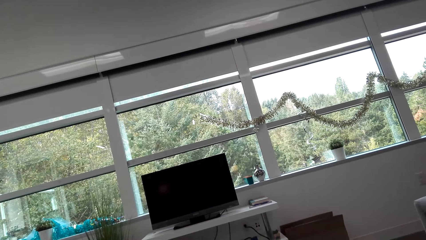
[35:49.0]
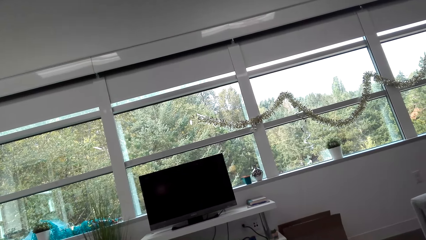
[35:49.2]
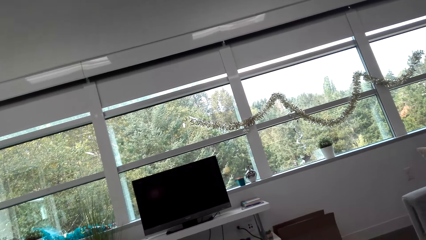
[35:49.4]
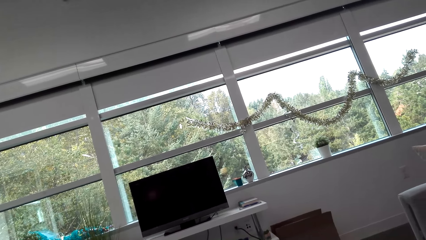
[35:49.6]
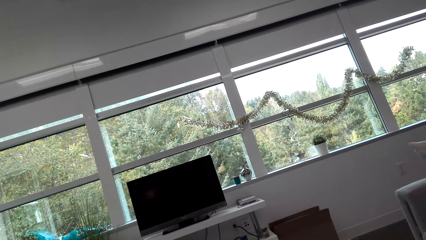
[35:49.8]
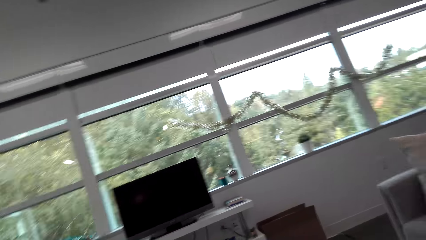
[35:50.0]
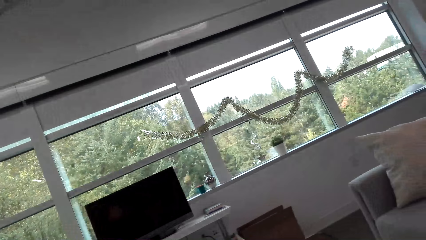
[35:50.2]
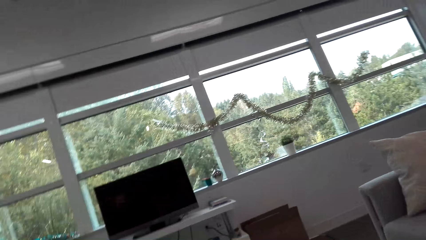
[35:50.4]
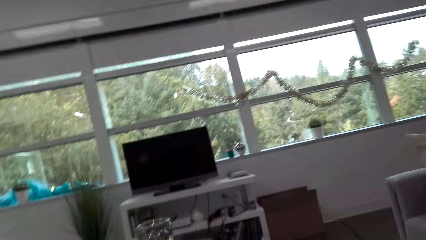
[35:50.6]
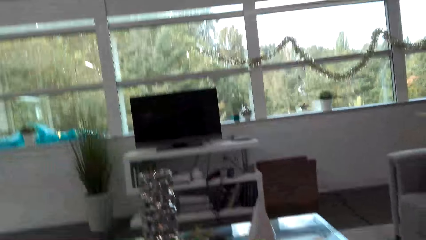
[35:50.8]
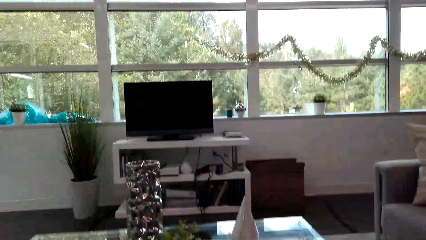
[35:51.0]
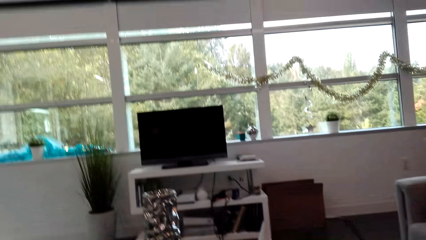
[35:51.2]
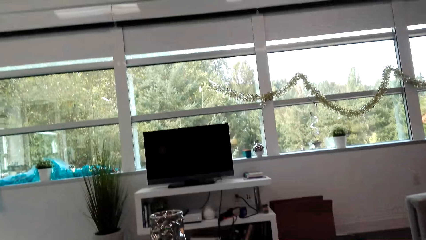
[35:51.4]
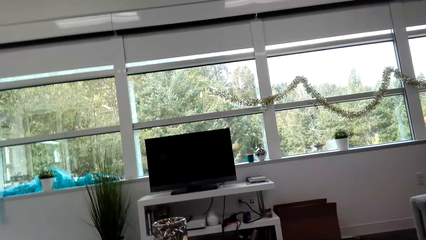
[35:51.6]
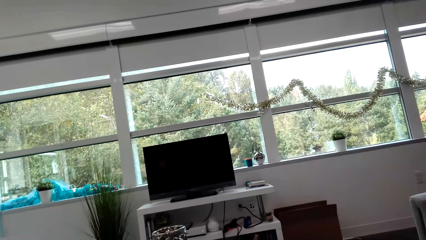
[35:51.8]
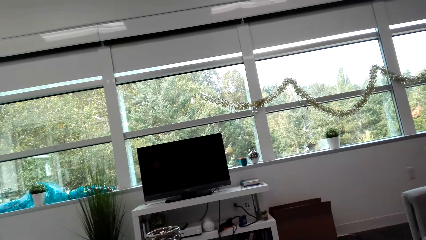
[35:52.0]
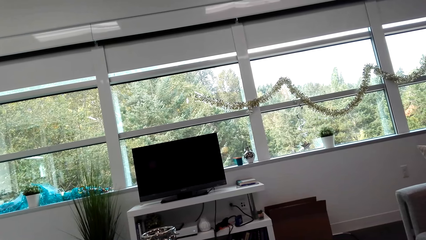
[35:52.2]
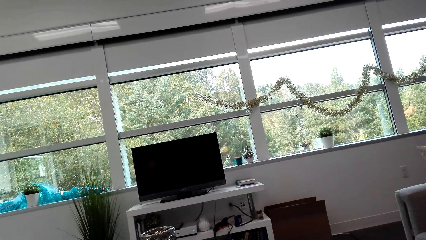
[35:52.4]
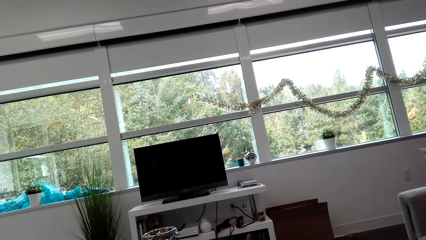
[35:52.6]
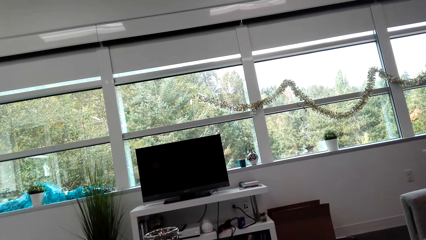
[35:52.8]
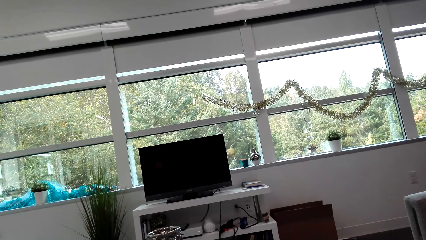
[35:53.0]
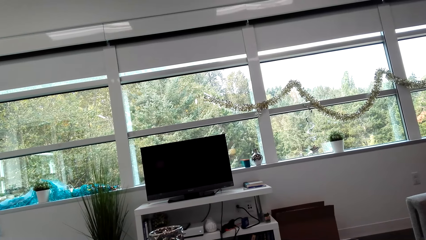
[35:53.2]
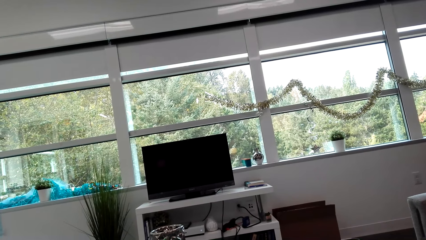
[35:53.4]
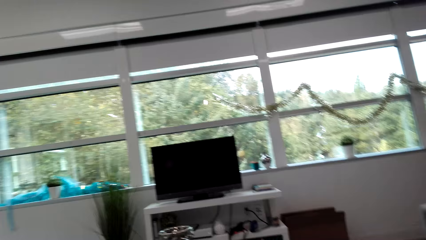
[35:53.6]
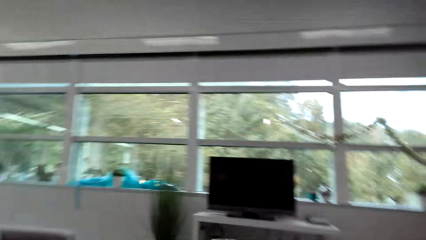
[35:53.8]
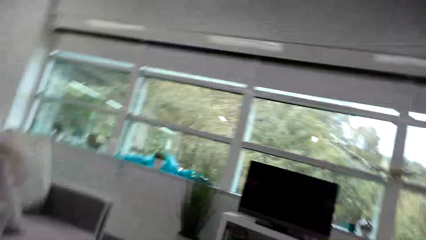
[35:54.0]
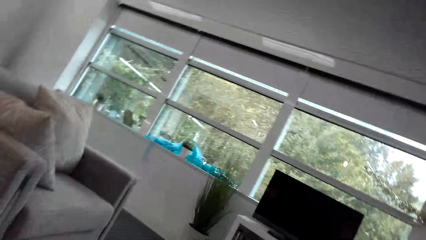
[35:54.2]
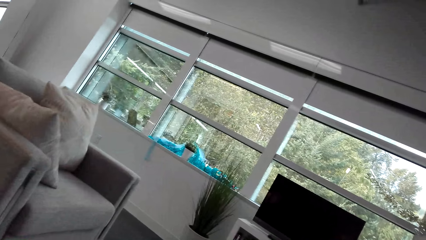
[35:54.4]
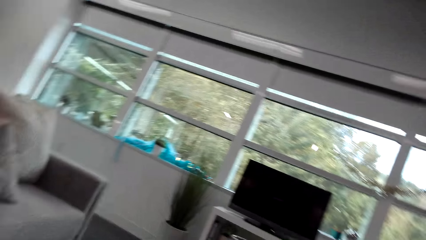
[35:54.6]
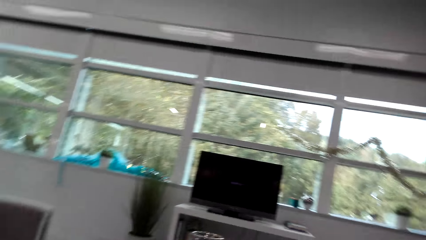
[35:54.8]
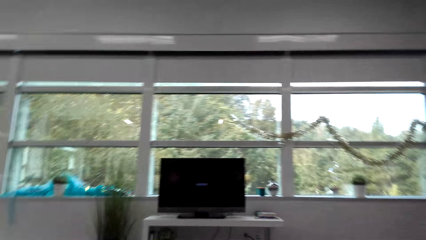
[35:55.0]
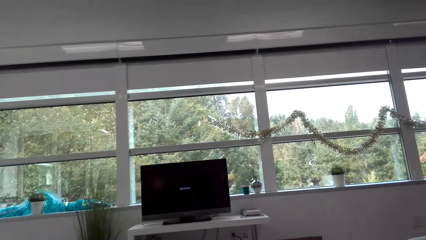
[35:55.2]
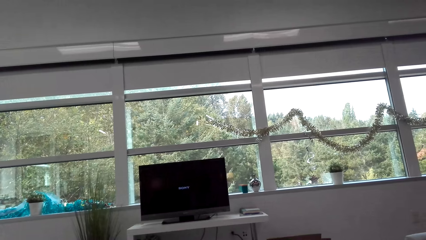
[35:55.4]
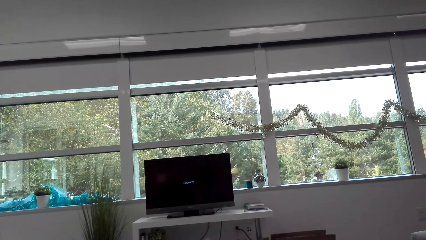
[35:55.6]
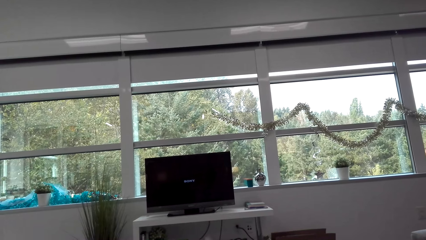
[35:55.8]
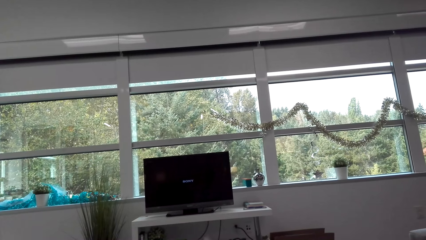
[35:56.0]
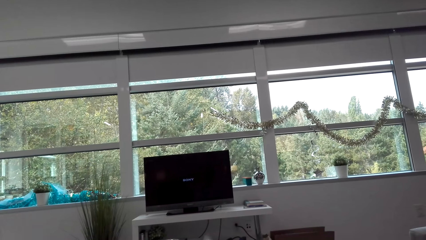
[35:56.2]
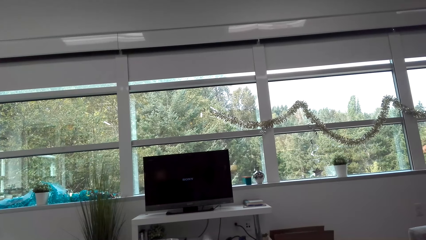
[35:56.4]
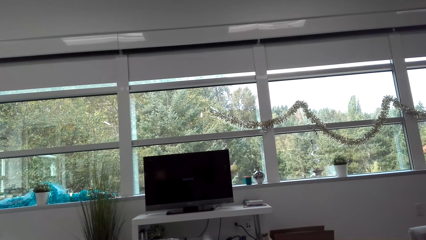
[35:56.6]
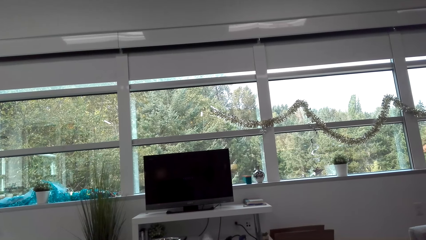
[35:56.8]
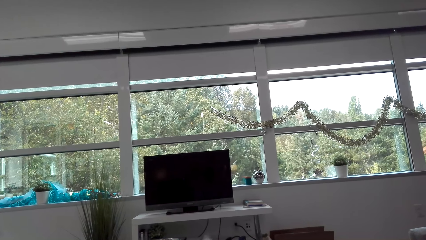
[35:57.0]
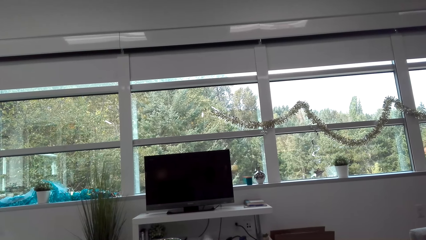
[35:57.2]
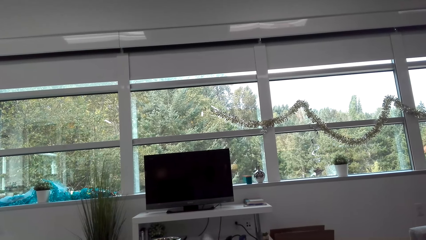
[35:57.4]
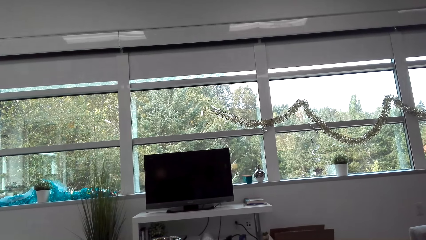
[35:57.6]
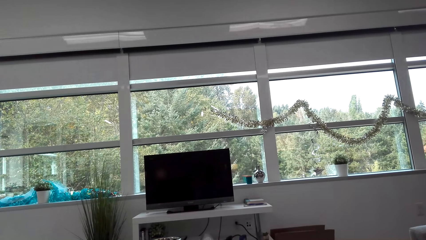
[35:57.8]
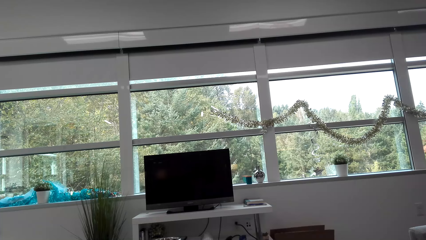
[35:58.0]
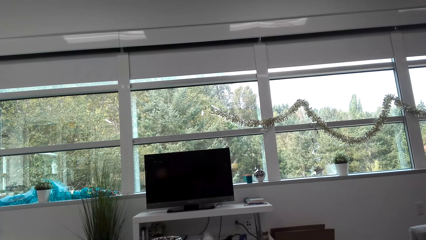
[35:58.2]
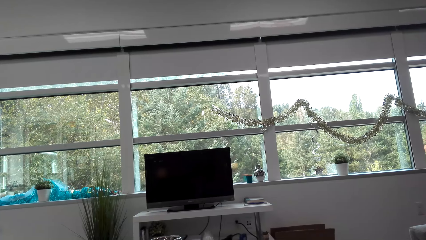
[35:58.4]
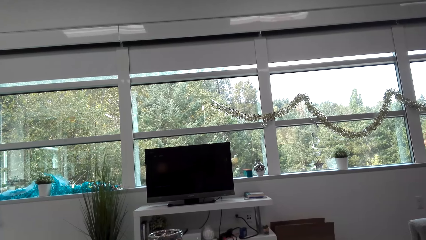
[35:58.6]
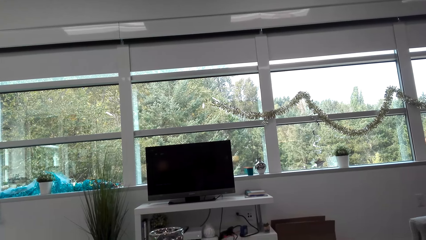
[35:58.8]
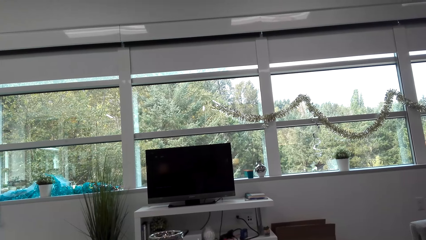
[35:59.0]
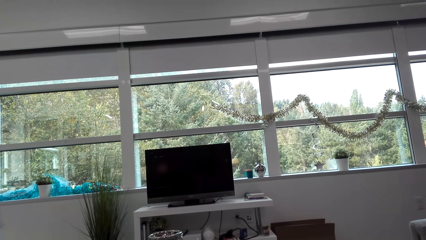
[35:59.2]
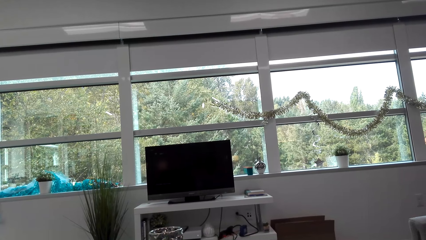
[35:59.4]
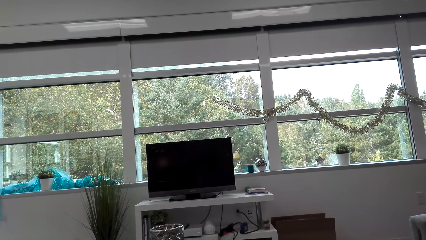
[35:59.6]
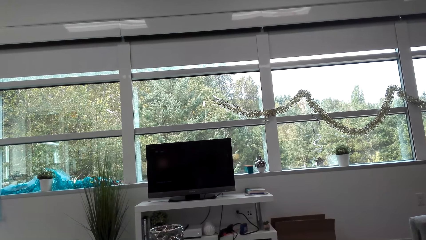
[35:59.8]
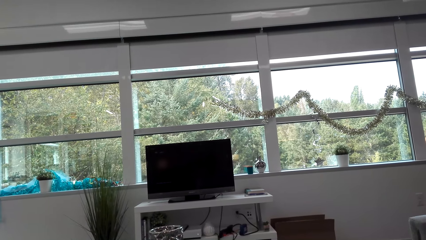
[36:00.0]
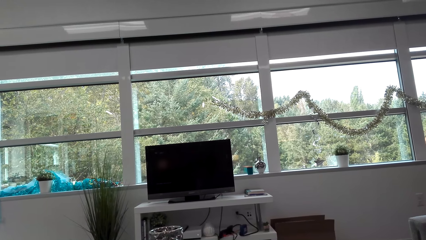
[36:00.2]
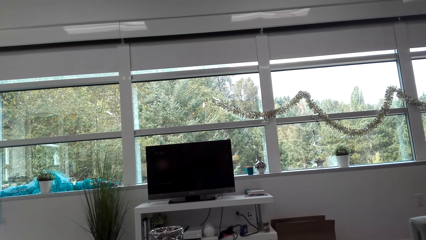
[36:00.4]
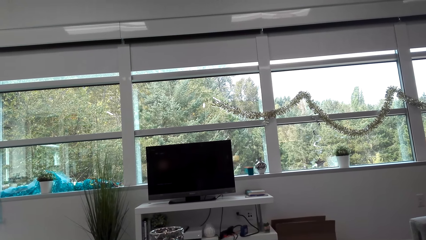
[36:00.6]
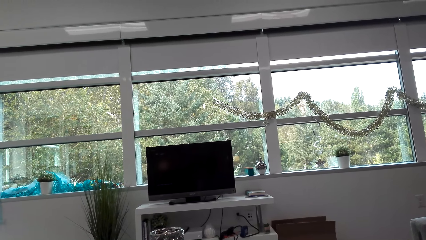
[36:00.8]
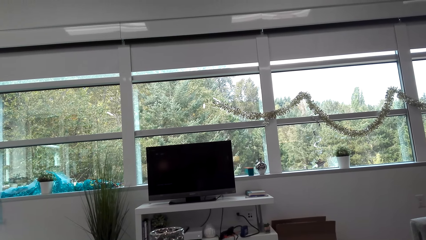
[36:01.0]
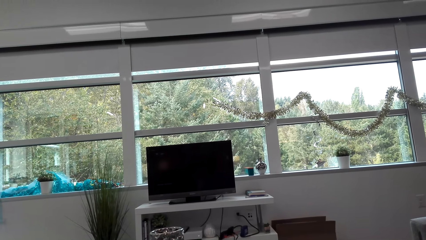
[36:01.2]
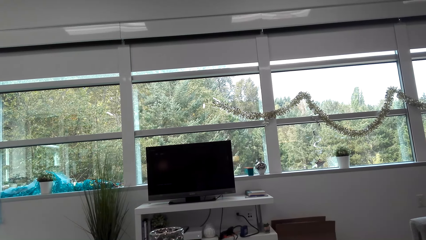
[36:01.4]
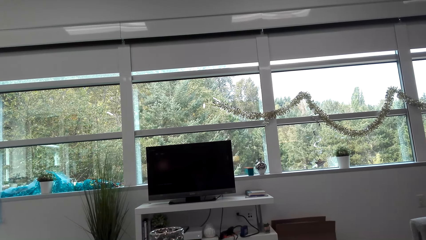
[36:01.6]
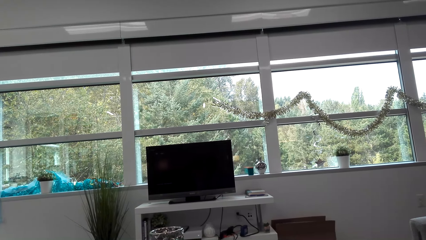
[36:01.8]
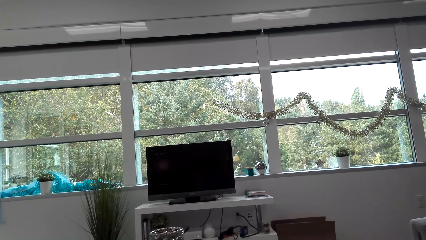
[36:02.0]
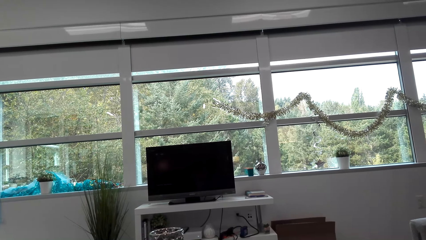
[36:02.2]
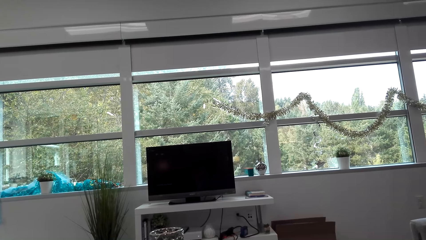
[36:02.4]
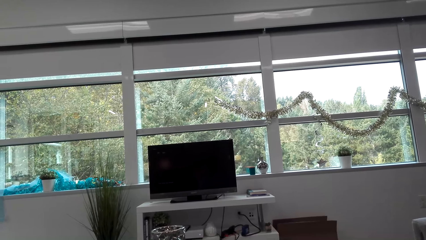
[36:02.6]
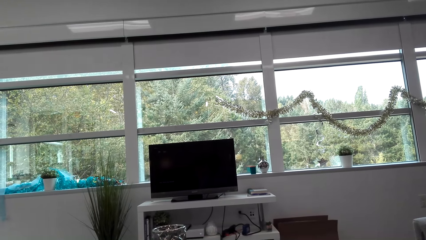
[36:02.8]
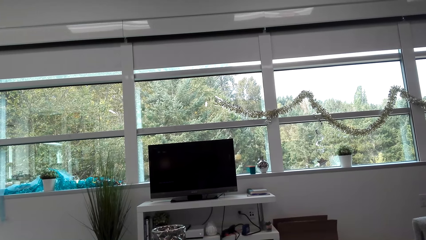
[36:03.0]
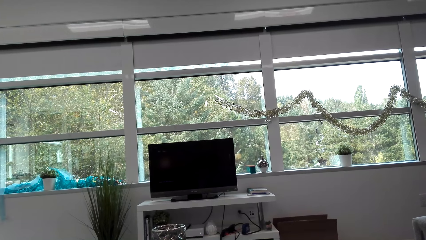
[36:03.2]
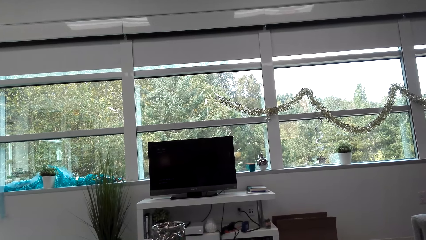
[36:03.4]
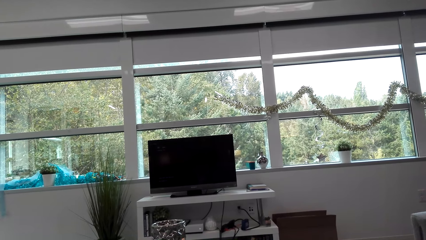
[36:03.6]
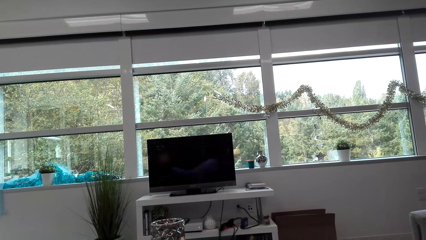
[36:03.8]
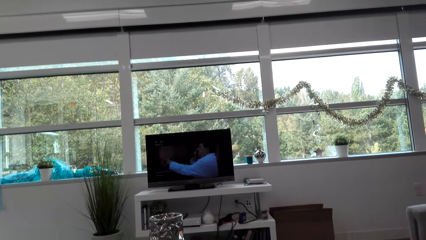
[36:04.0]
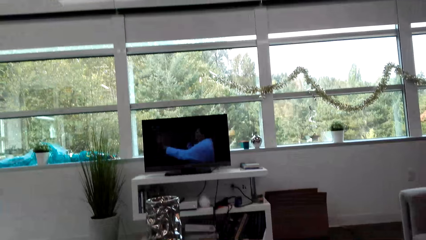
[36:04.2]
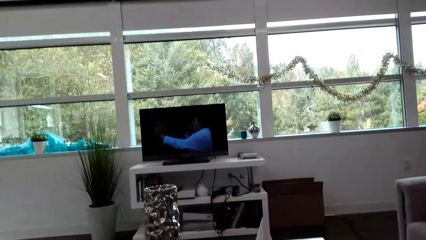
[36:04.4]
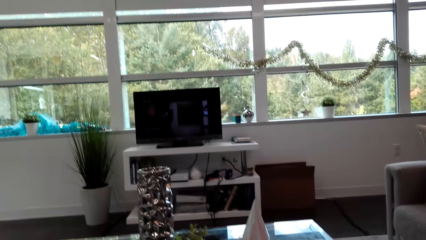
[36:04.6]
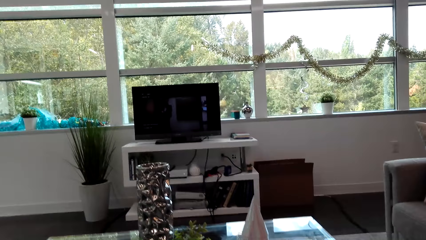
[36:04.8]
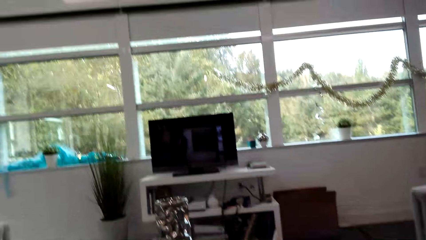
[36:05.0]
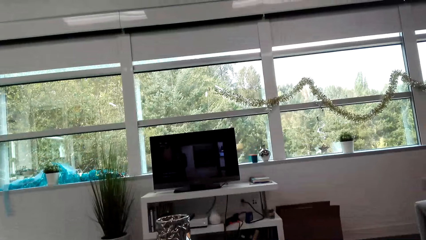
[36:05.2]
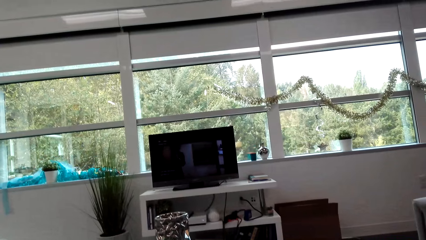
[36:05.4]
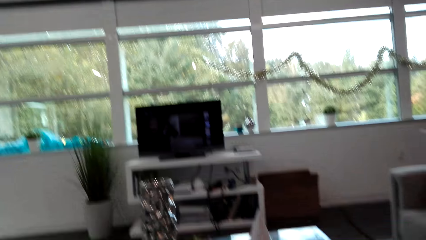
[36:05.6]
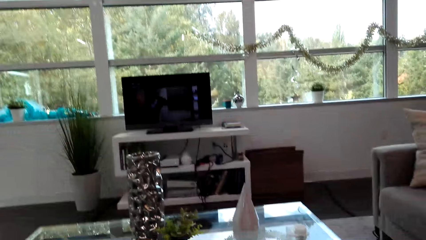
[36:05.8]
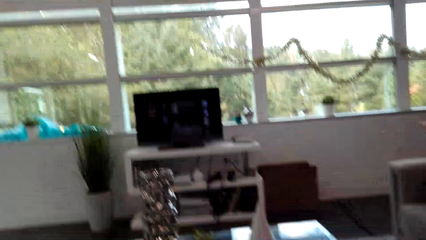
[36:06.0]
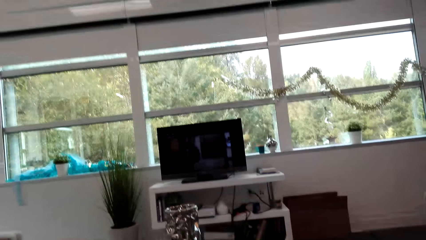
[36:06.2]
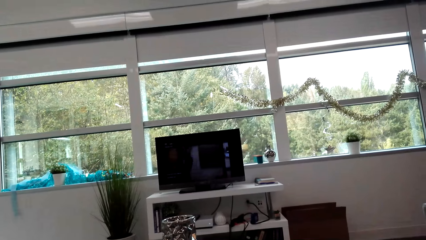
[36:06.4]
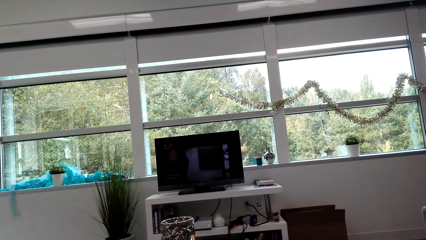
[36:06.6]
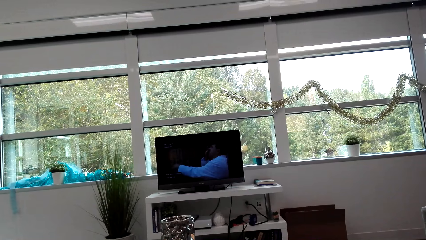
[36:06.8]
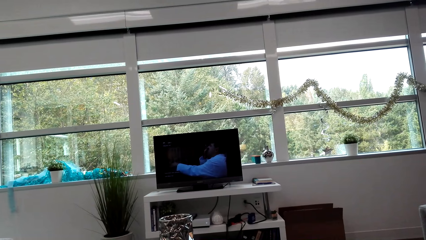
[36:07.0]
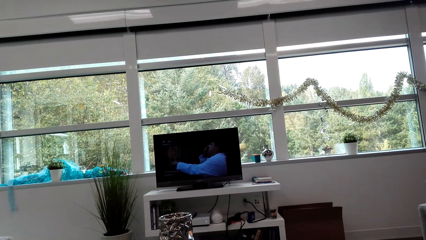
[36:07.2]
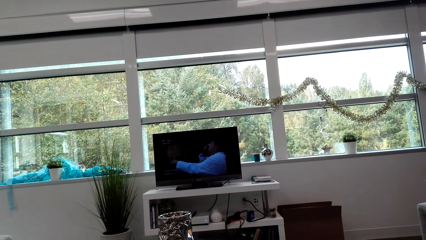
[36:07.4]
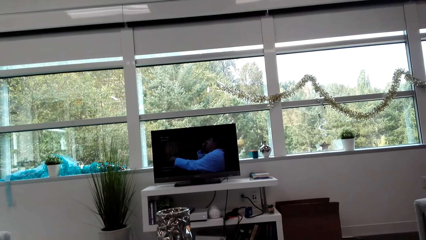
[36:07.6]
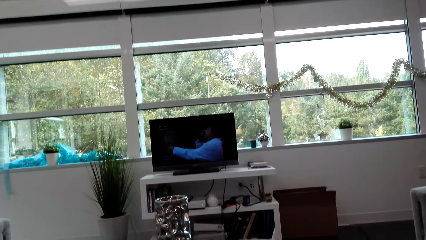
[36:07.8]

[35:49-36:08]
The camera wearer sits down. They turn the TV on. They watch the television.
